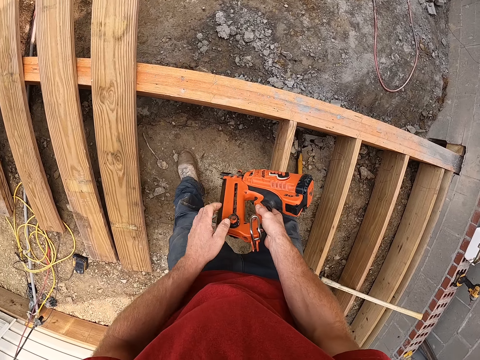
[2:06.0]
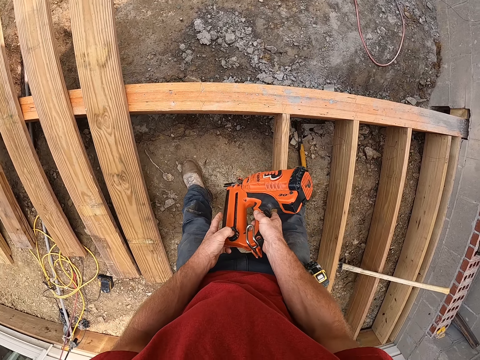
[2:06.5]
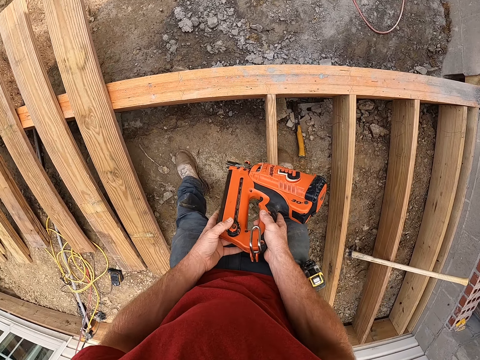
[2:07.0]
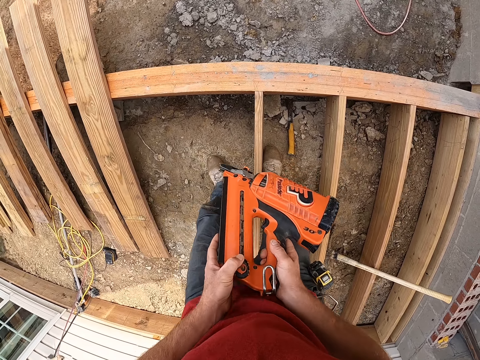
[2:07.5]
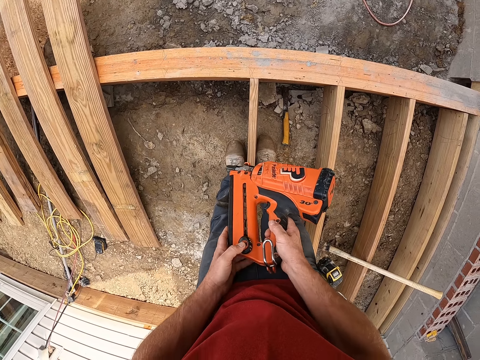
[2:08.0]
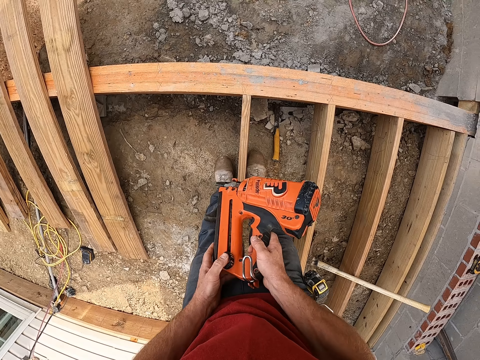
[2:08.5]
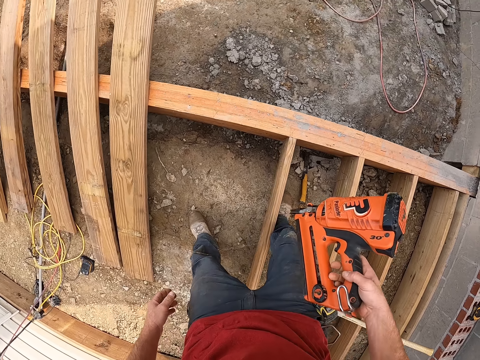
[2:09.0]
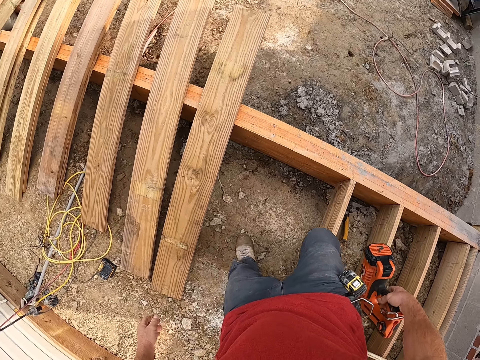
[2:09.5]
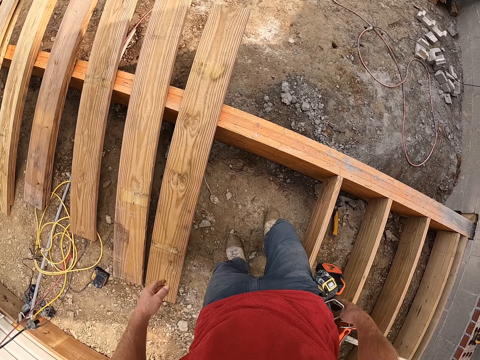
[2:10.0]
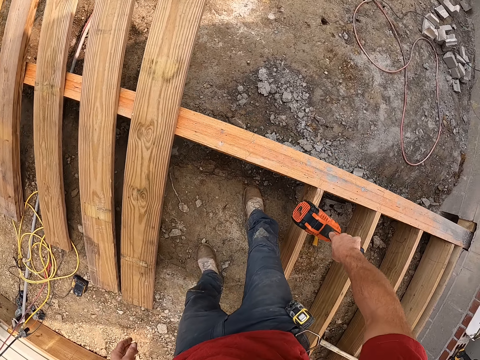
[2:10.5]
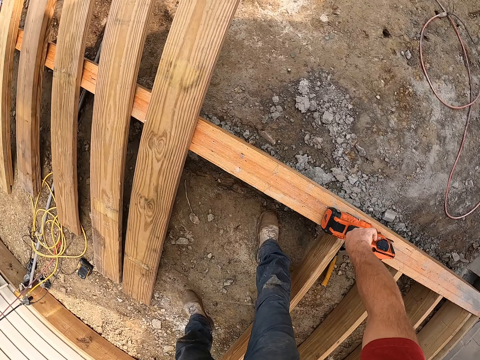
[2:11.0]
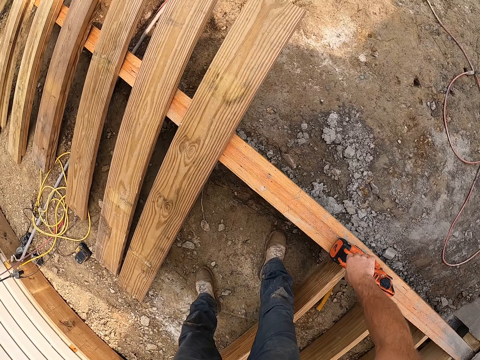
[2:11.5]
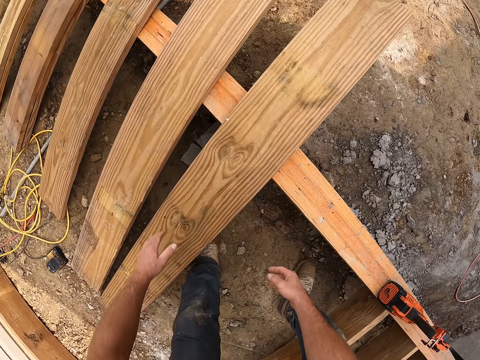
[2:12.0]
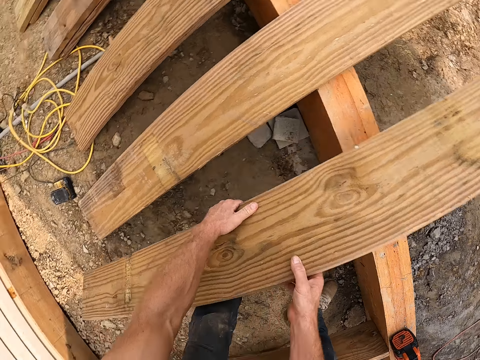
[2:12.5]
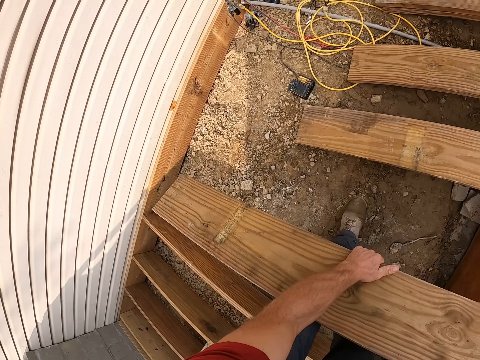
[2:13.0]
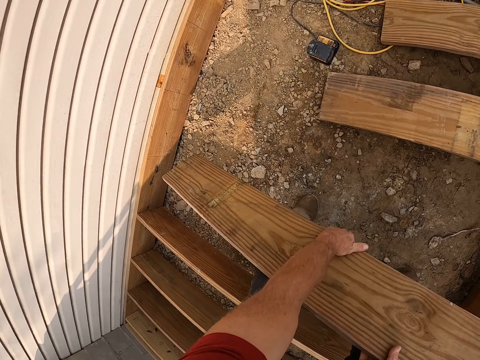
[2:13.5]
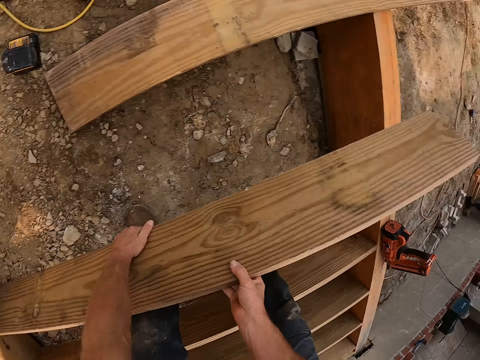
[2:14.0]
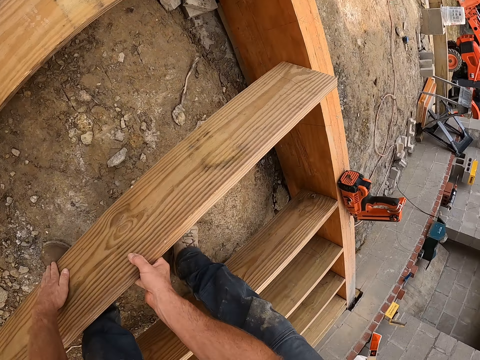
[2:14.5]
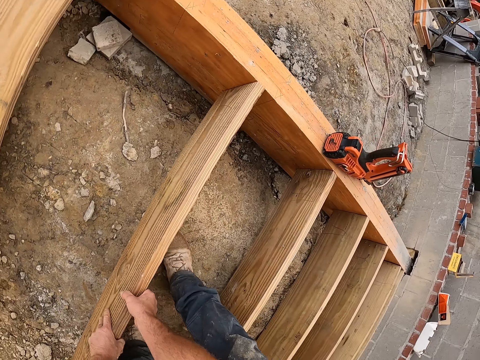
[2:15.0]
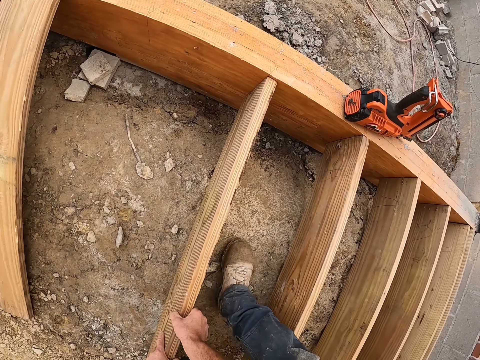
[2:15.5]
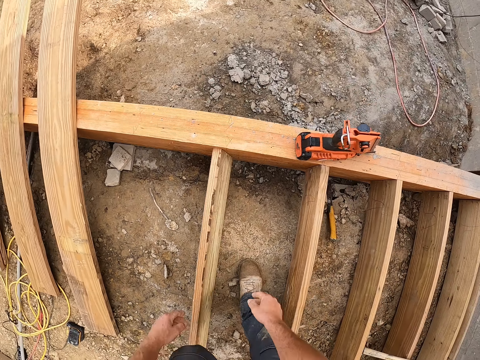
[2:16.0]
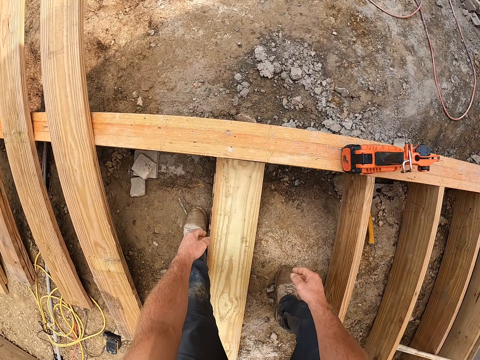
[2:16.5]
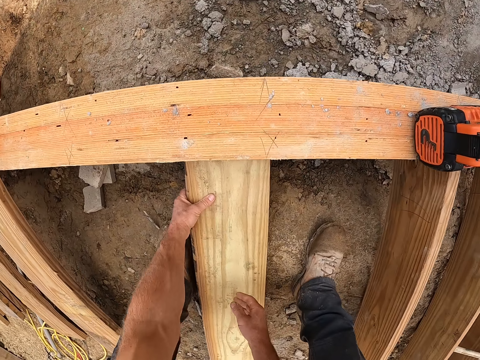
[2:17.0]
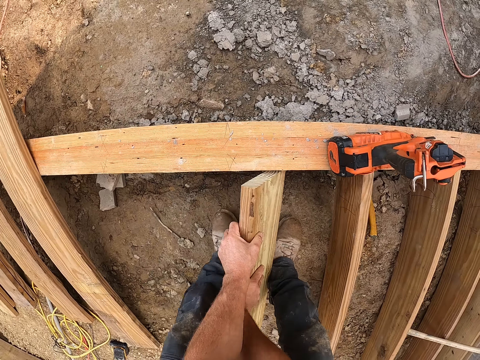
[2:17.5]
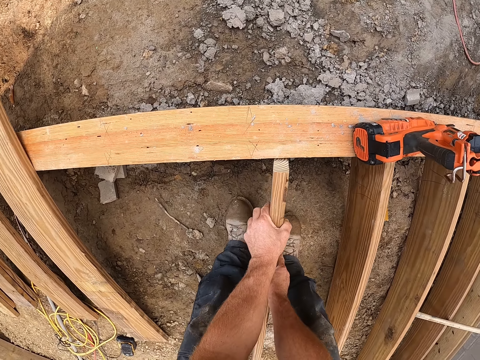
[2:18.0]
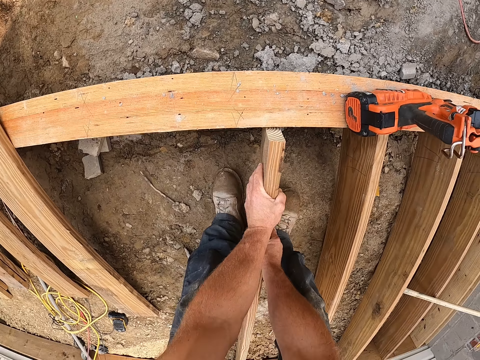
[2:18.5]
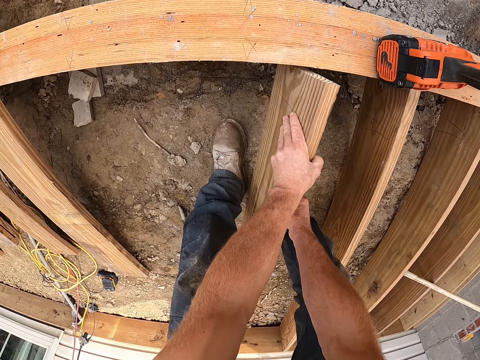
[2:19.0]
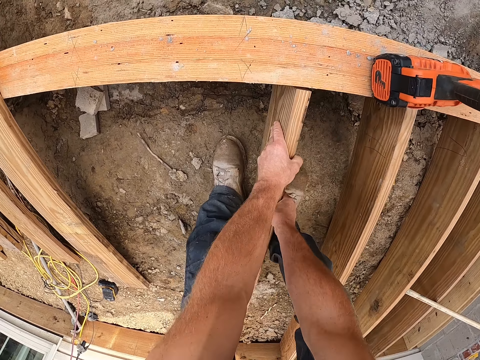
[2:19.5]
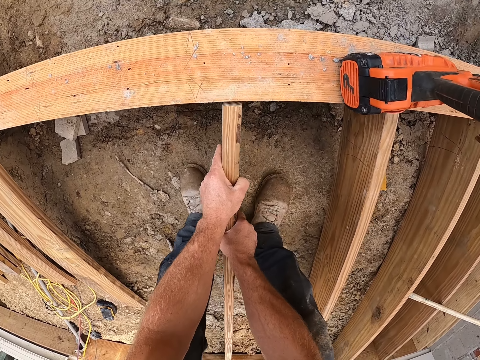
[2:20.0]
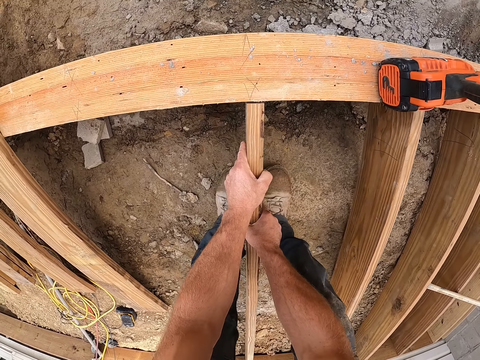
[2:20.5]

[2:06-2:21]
The camera wearer presses a button on a nail gun. He raises his right leg and lowers his right leg. He puts the nail gun down on the wood. He carries a wooden plank from the wooden frame. He places the wooden plank between the wooden frame. He aligns a piece of wood upright.

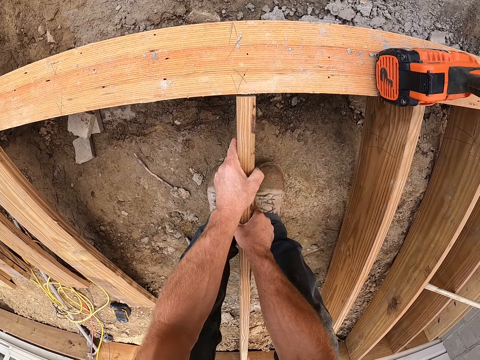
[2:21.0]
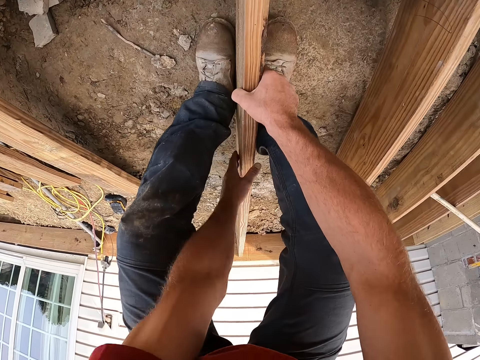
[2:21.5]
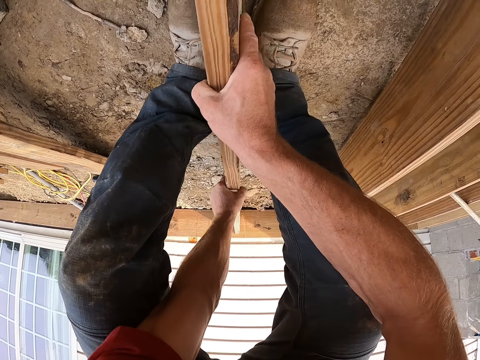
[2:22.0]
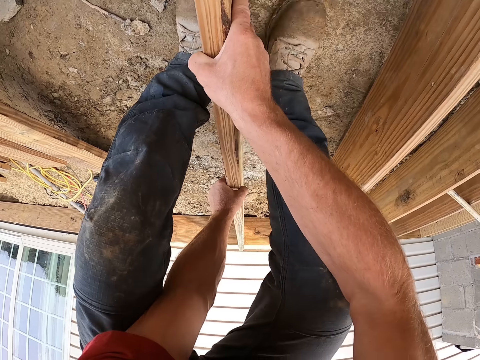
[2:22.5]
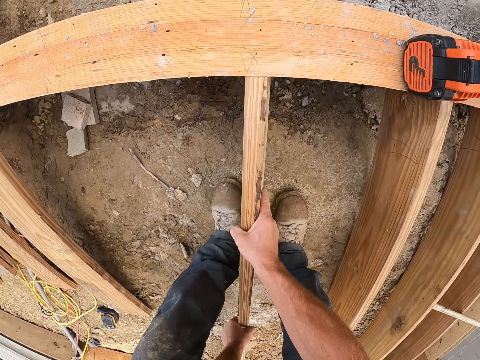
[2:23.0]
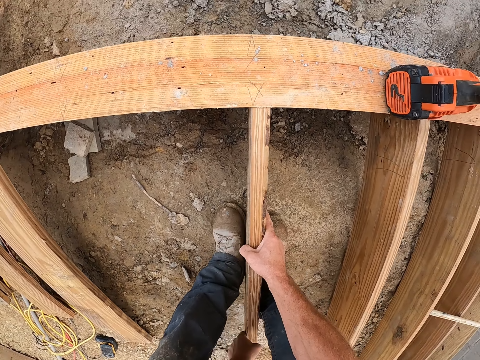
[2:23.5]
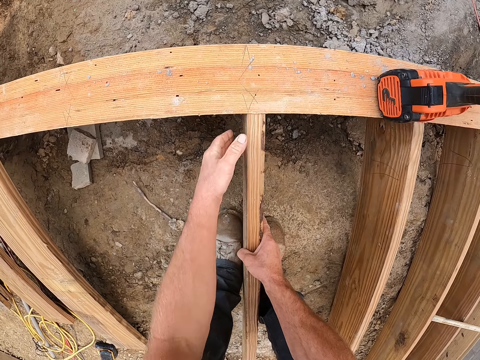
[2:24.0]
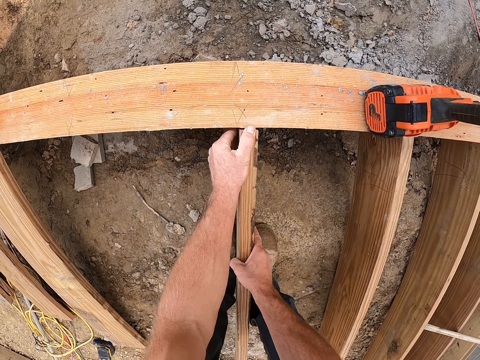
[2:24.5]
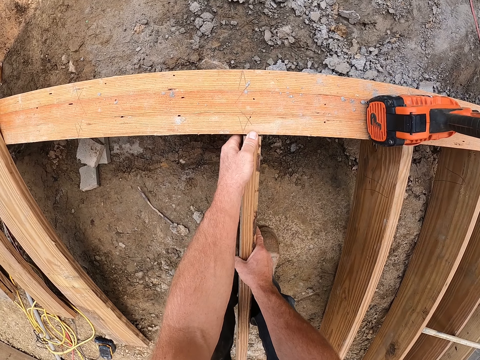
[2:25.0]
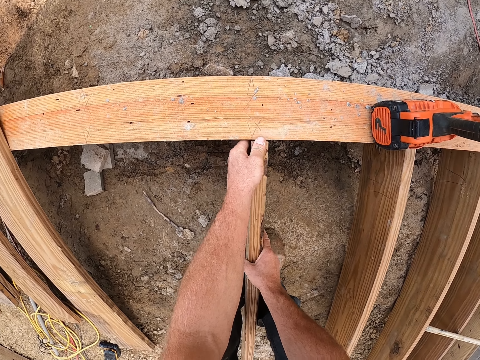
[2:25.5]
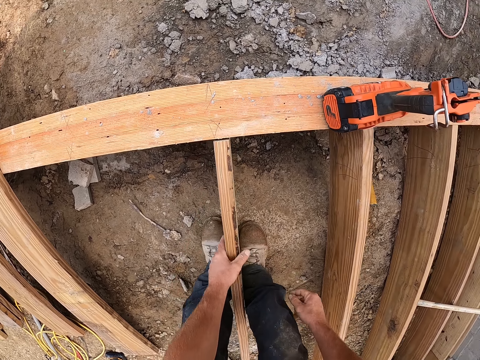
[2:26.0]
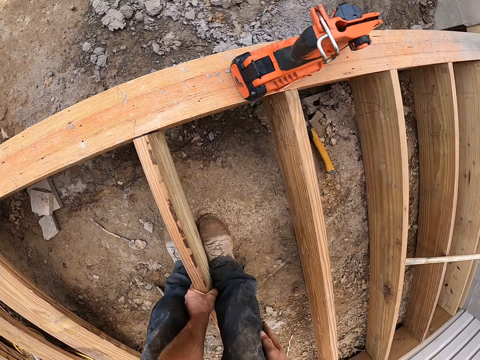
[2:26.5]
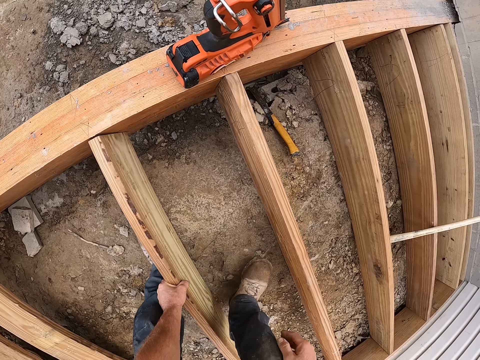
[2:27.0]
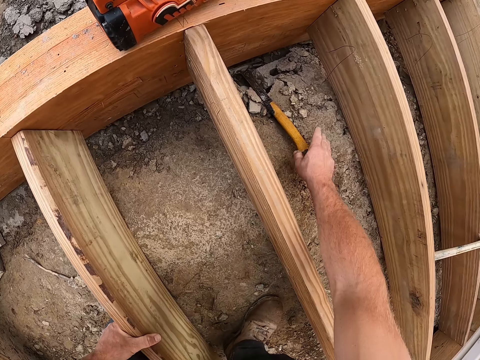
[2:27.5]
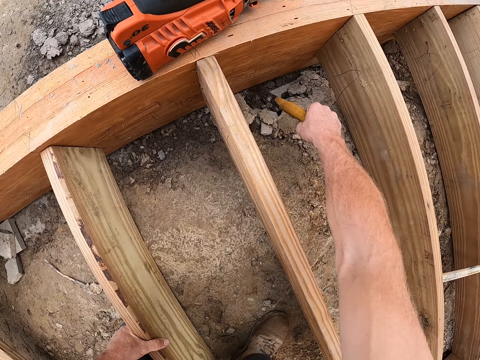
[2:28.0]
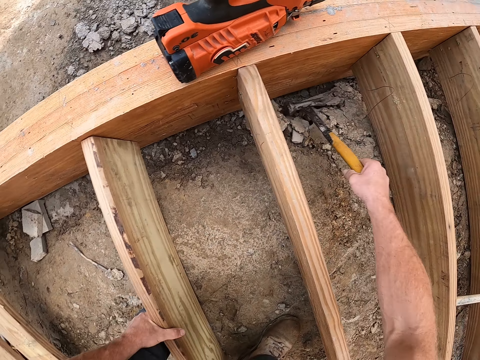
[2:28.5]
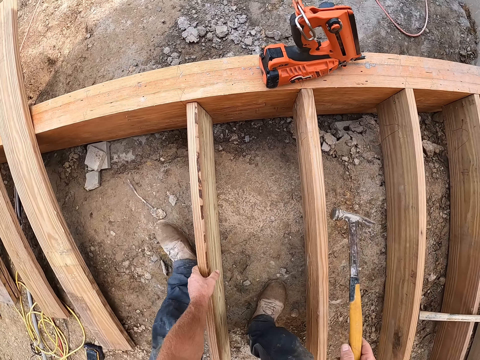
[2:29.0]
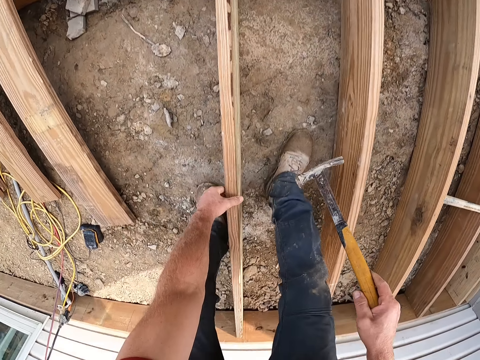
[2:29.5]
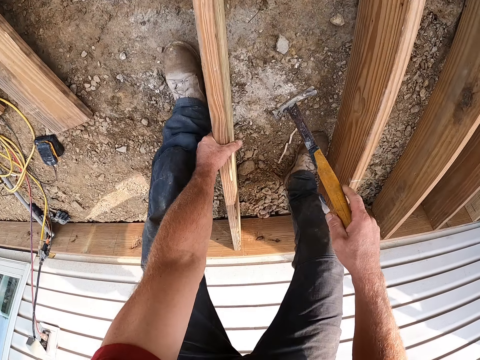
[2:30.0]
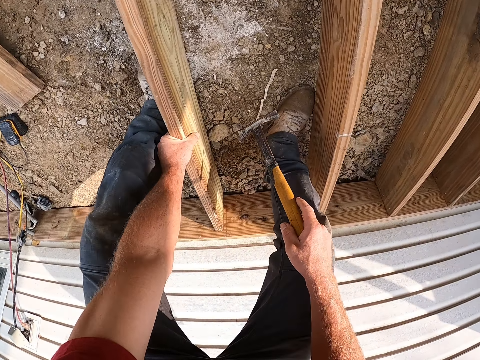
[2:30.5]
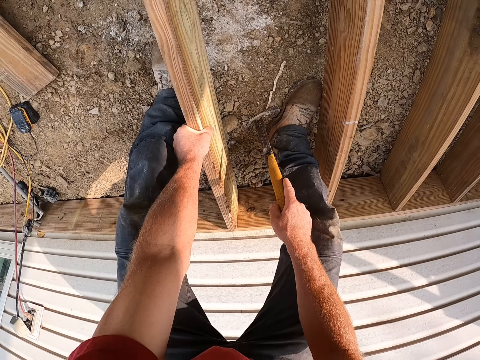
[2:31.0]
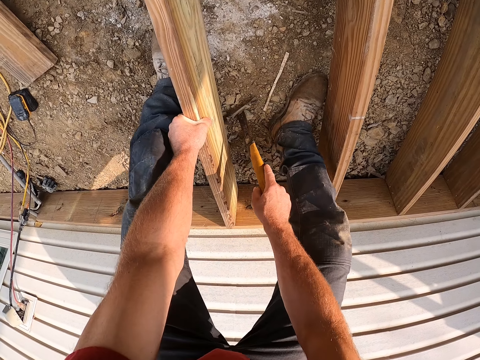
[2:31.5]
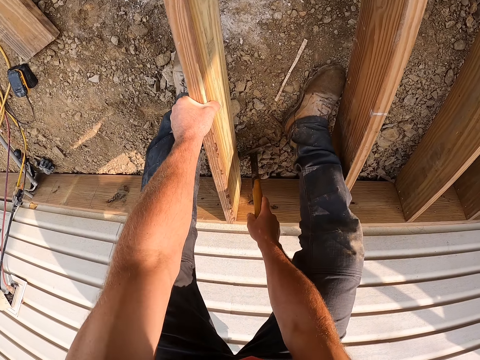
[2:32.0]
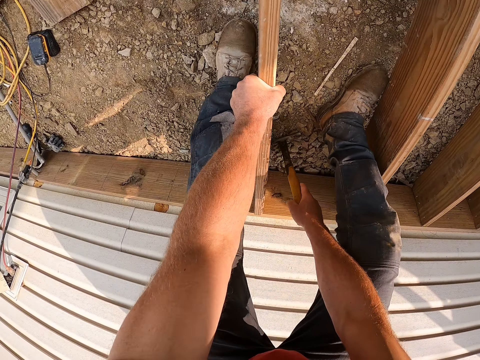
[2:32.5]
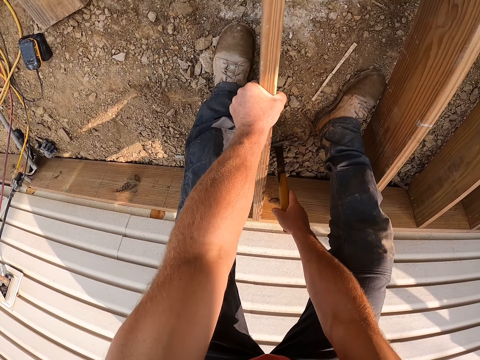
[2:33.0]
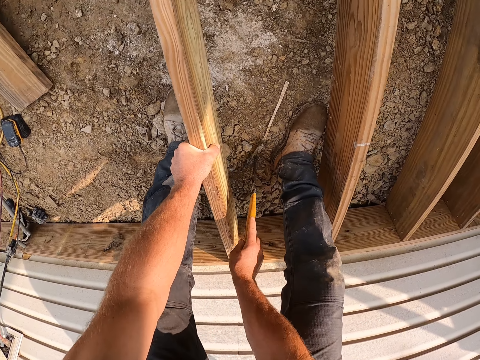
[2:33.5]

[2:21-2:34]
The camera wearer picks up the hammer from the ground. They move backwards. They adjust the wooden plank with the hammer.
